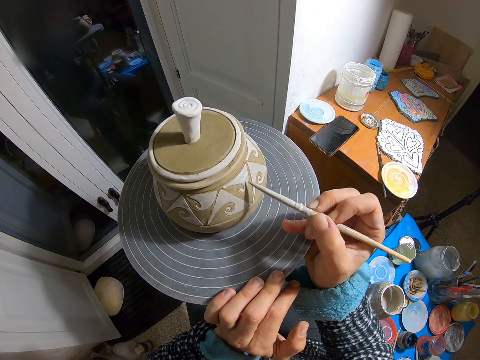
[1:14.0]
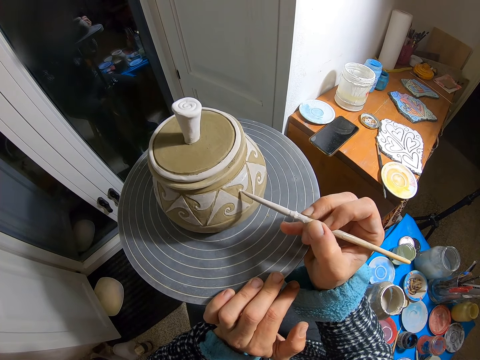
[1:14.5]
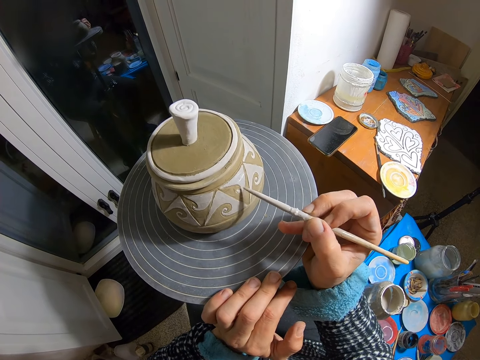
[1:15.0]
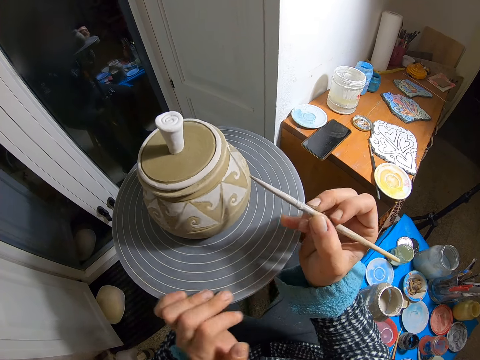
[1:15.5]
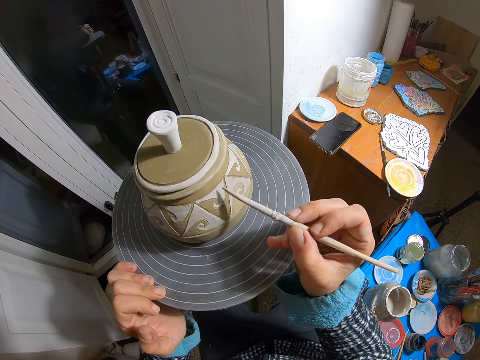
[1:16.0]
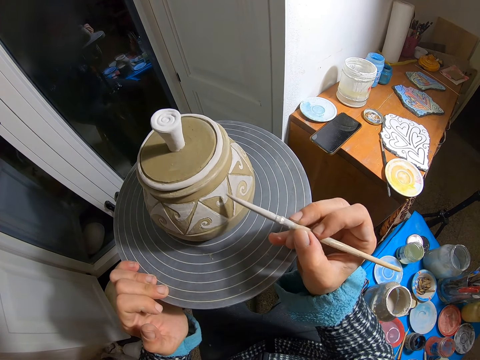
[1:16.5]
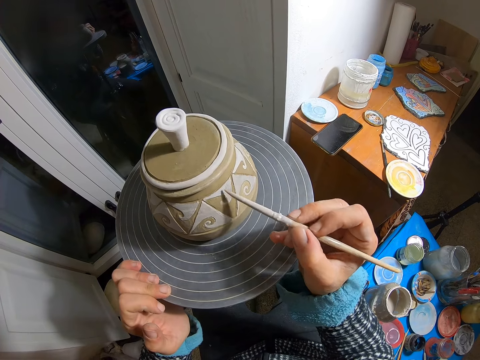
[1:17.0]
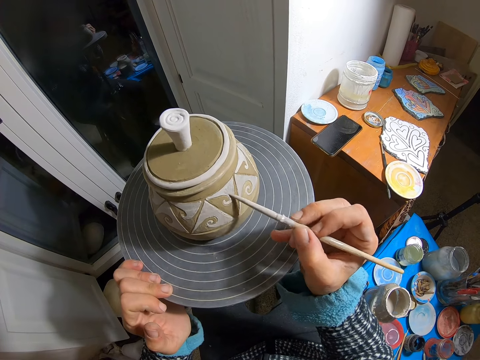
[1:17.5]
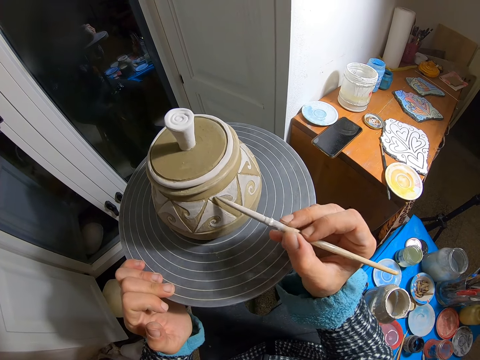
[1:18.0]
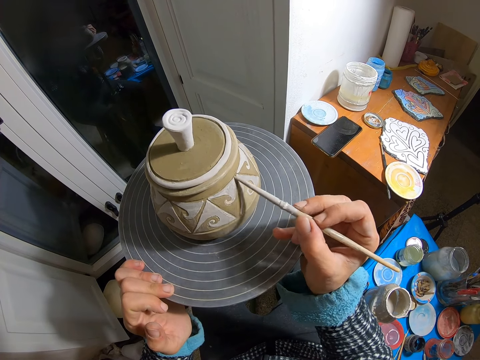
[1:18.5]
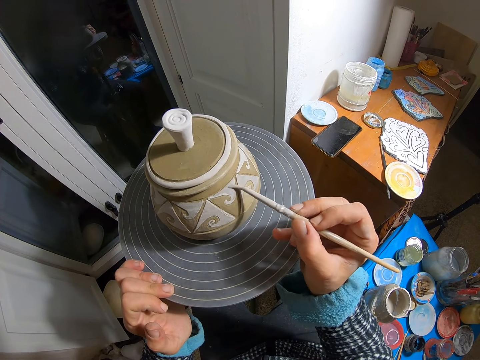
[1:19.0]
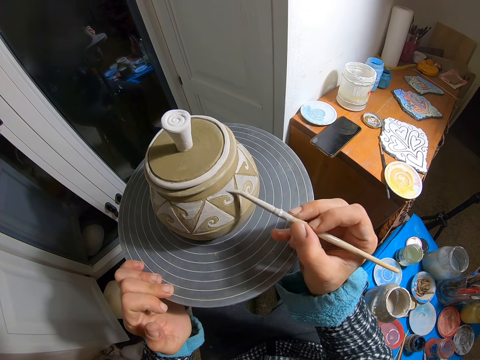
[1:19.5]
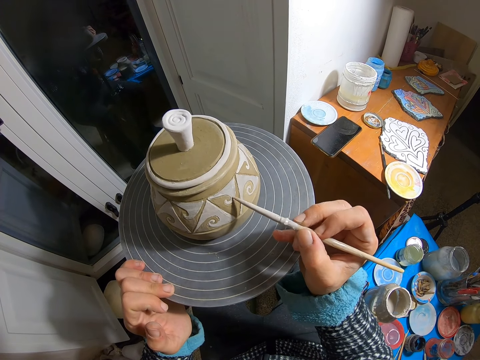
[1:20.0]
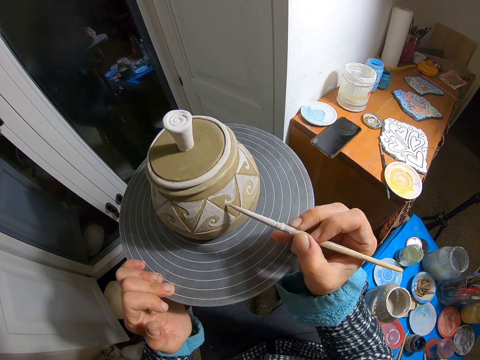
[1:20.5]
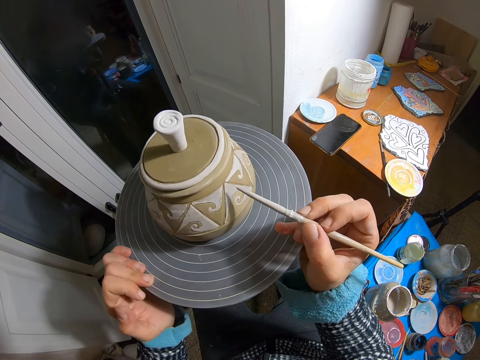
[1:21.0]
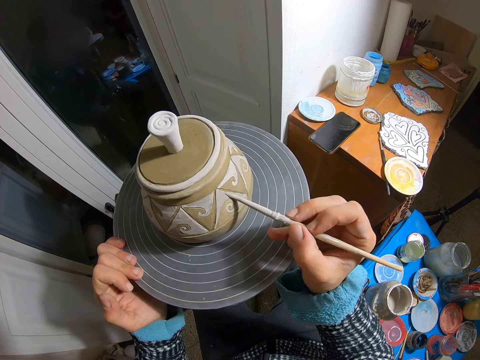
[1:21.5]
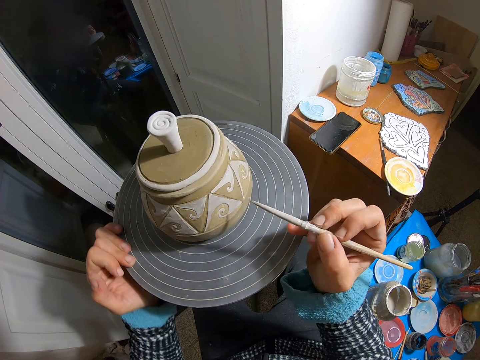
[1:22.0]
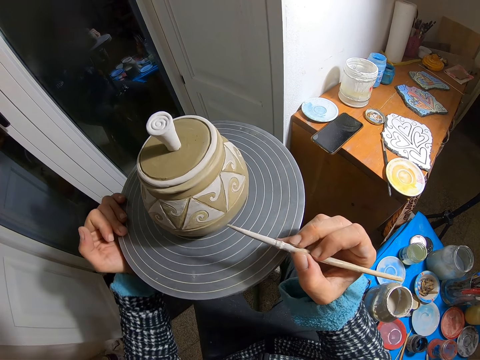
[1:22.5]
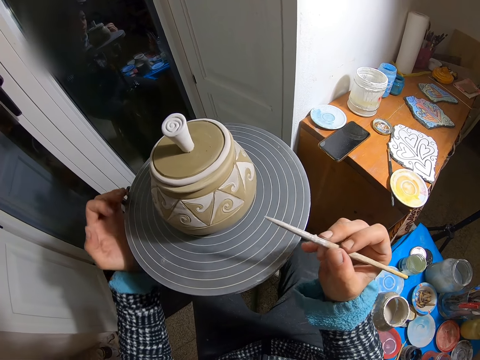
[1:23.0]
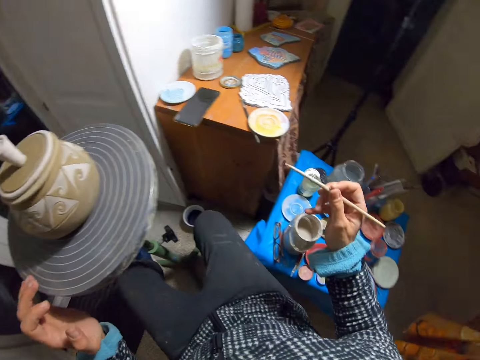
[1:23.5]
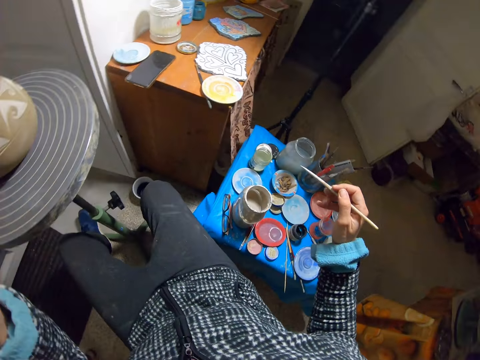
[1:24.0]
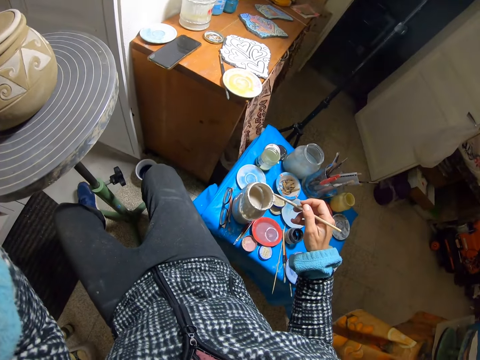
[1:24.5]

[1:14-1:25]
The camera wearer rotates the pottery stand. She paints the pottery. She paints the pottery again. She rotates the pottery stand. She adjusts the camera in her head with her left hand. She looks around.
